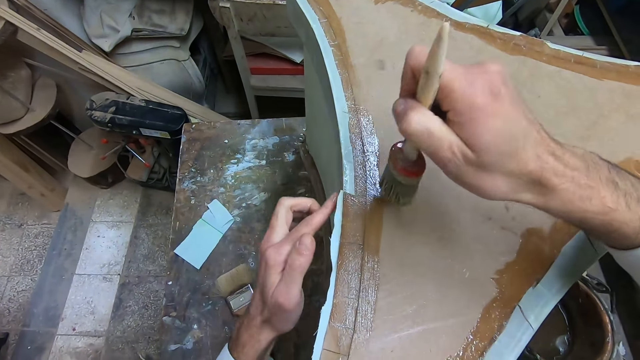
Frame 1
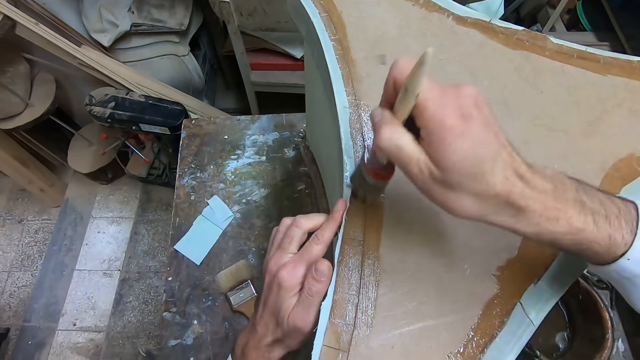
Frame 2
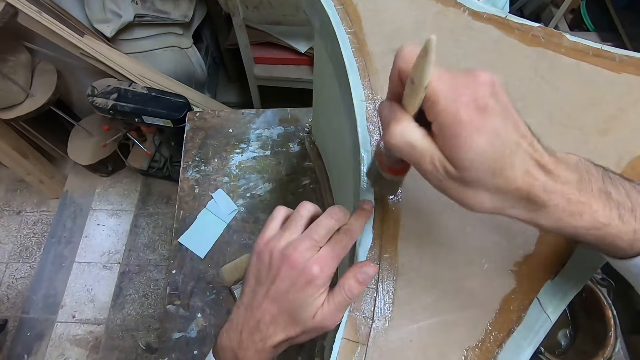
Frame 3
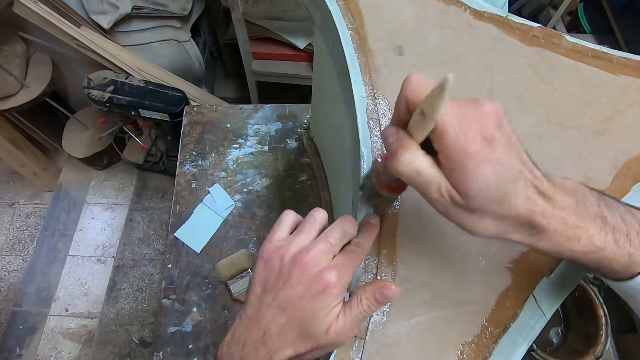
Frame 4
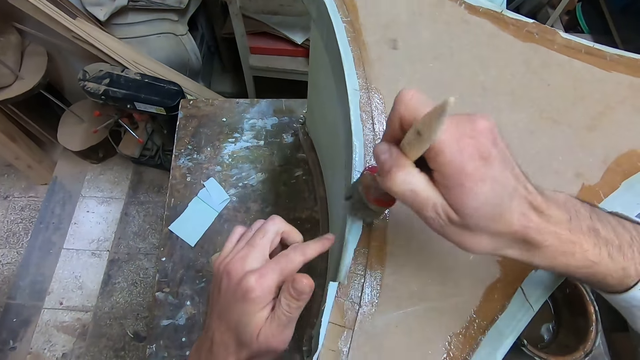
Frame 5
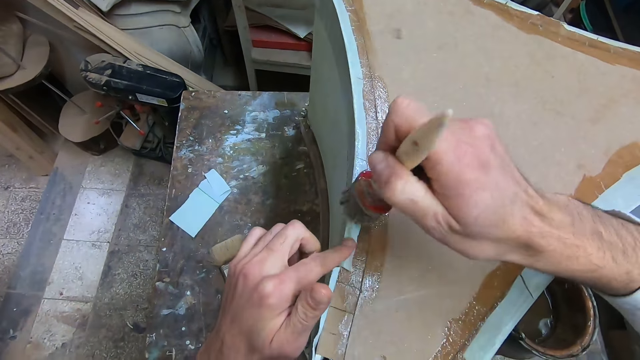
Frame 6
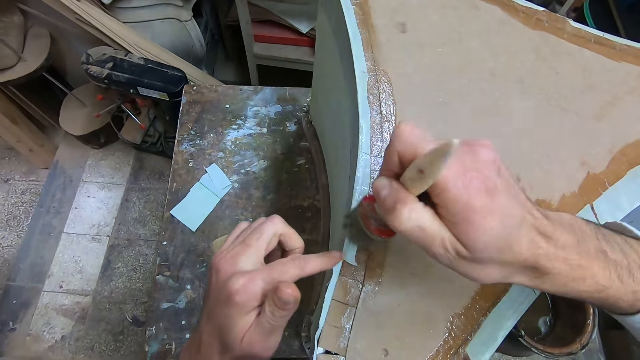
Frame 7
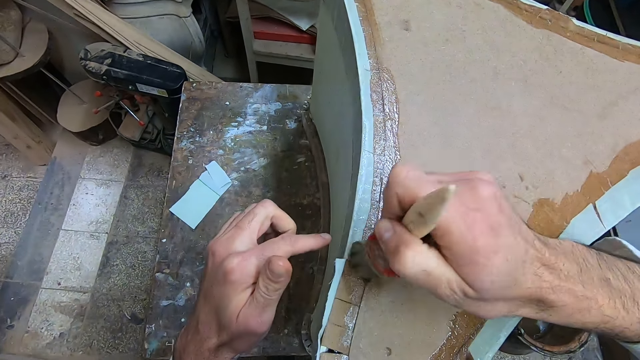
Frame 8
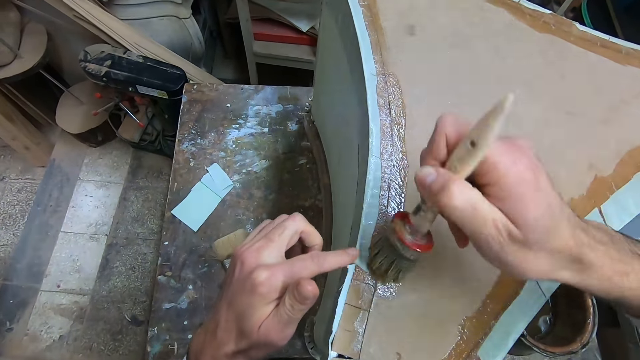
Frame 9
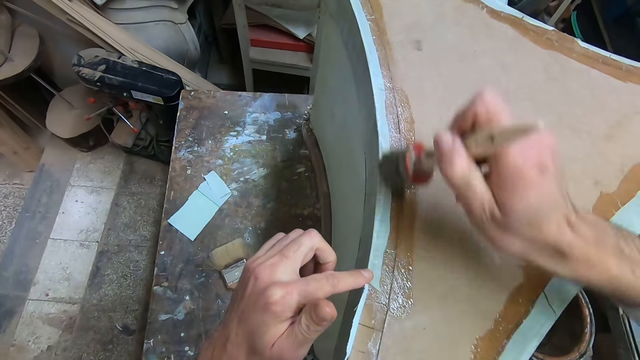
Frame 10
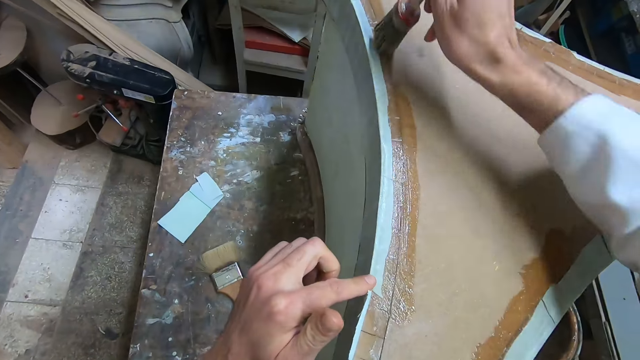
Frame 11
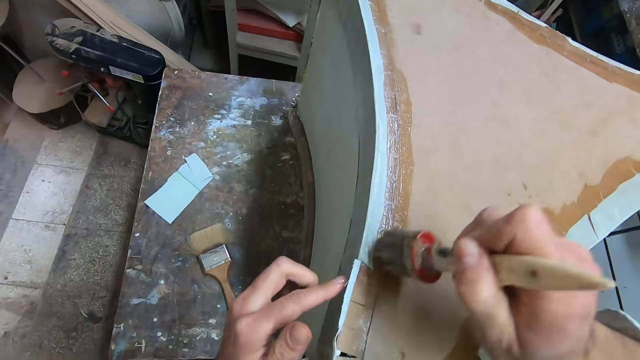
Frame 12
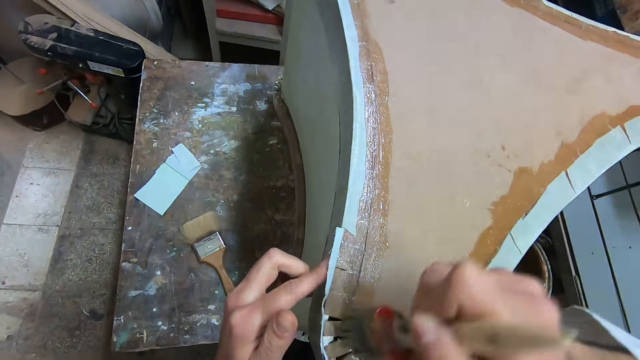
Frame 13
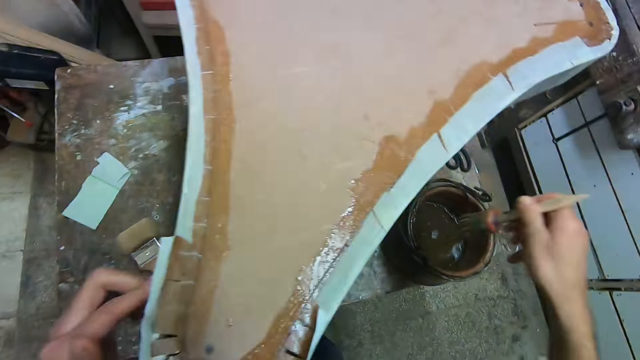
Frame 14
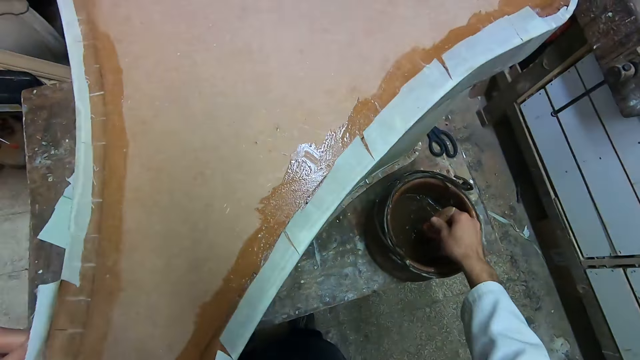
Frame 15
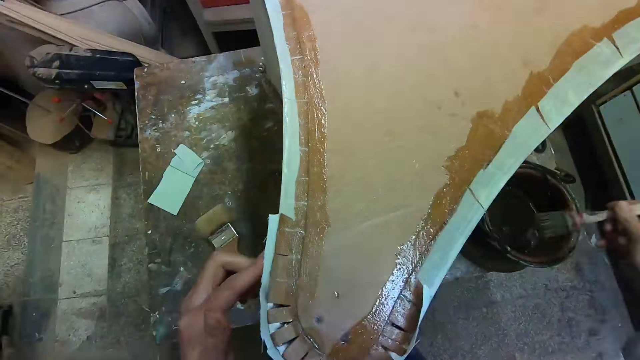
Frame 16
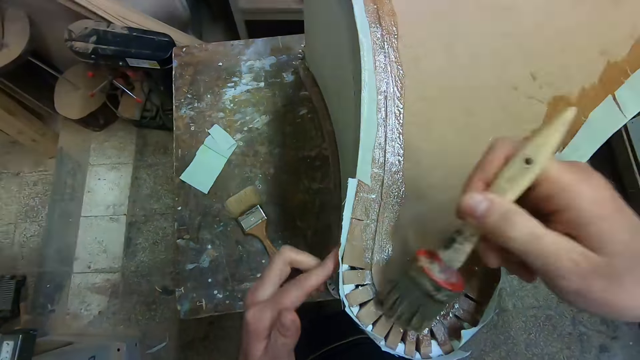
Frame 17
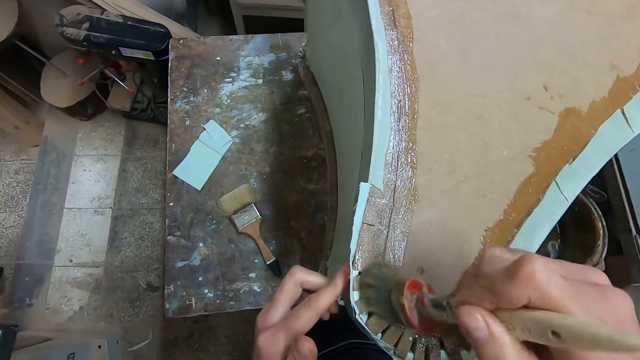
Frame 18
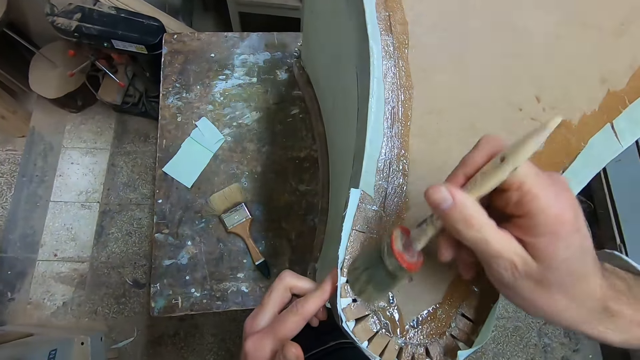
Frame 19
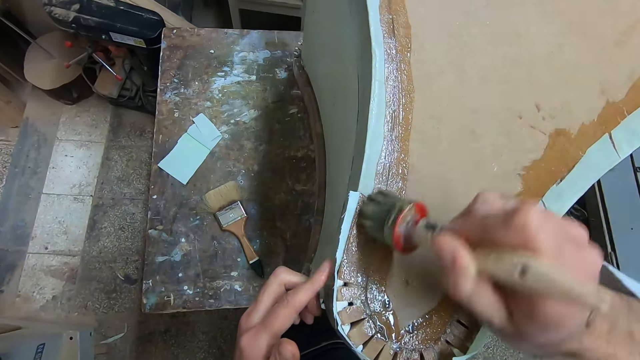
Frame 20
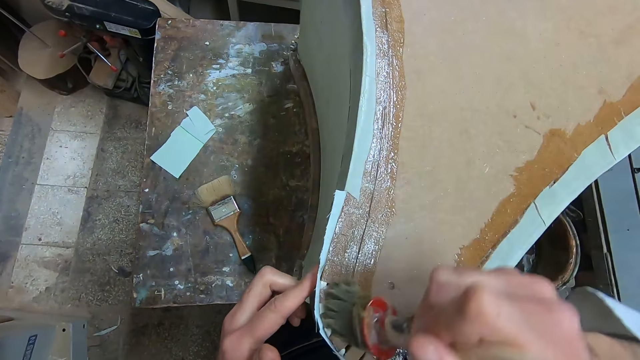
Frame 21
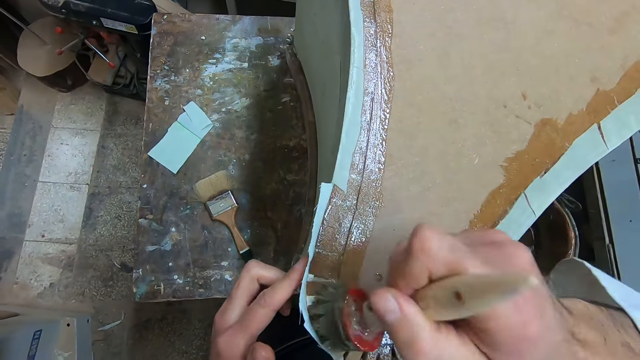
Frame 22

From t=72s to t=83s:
The camera wearer presses the fabric on the glue. He applies the glue on the fabric. He presses the fabric on the glue. He applies the glue on the edge of the board. He dips the brush in his right hand into a bucket of liquid coating. He applies the liquid coating on the furniture with the brush in his right hand and holds the side of the furniture with his left hand.

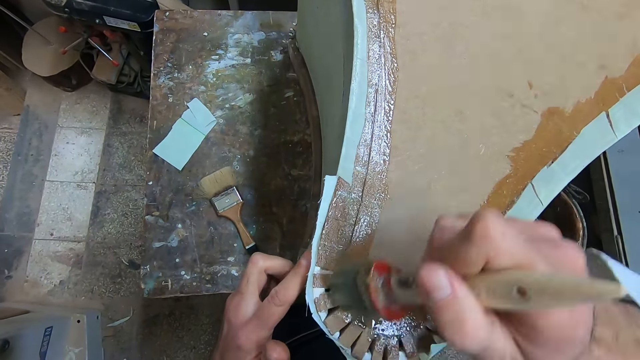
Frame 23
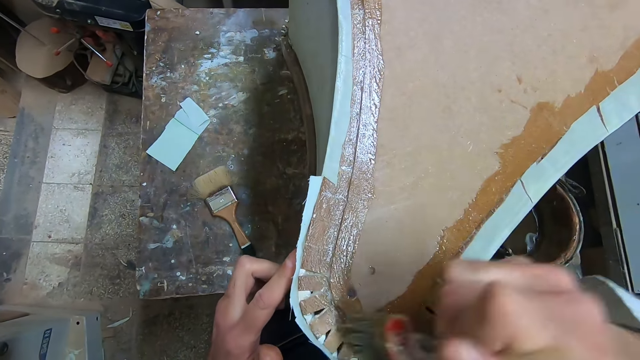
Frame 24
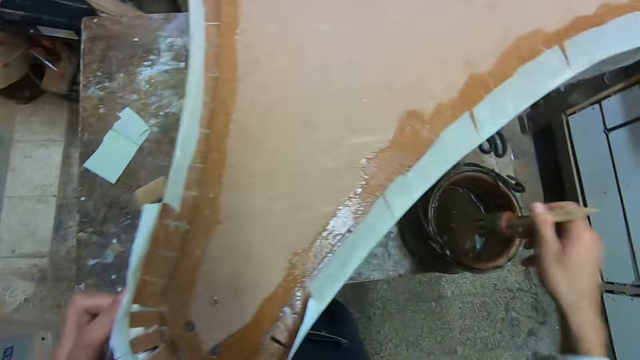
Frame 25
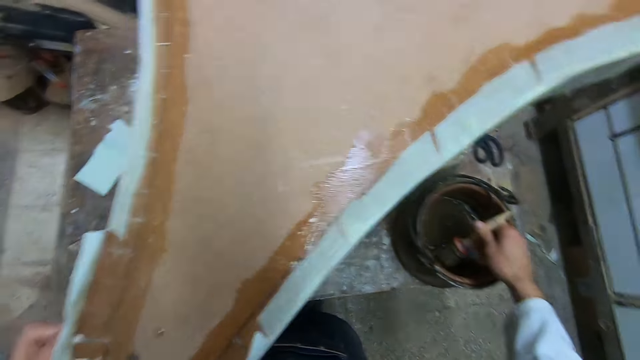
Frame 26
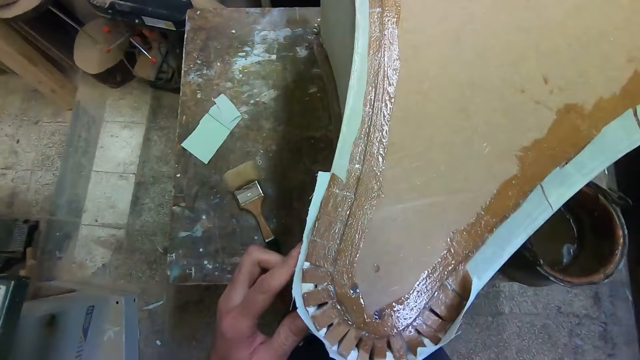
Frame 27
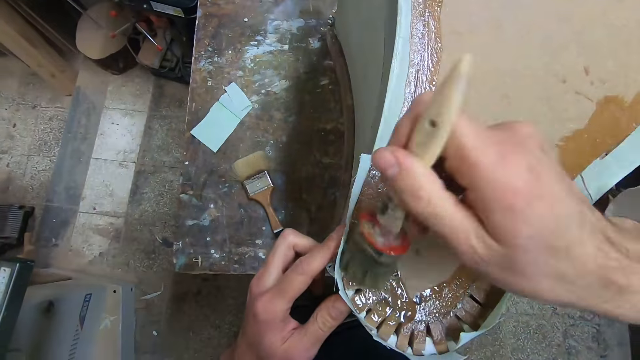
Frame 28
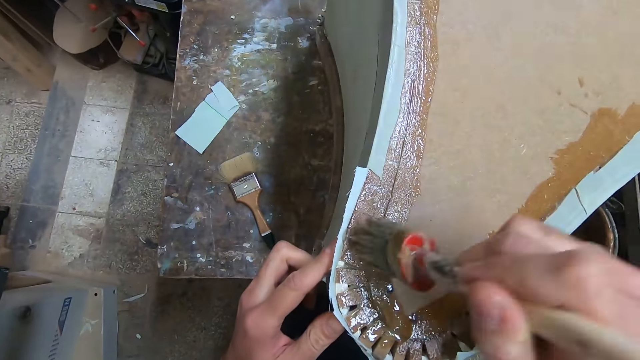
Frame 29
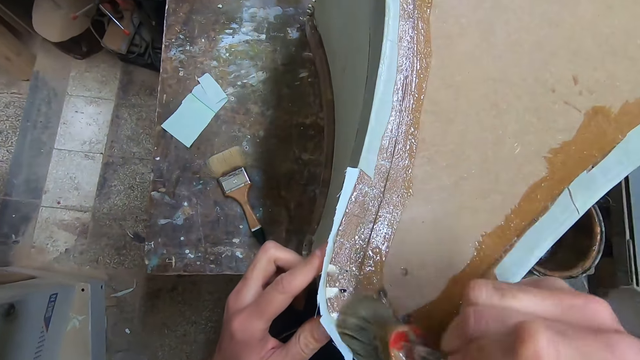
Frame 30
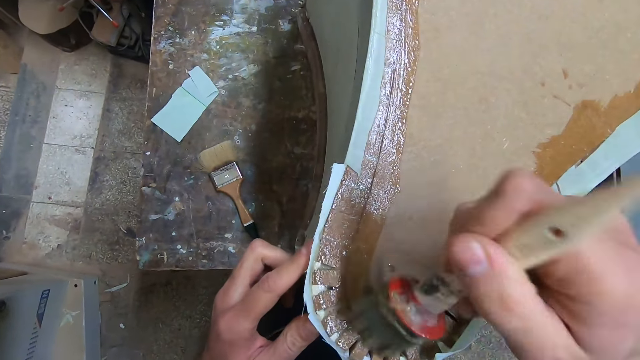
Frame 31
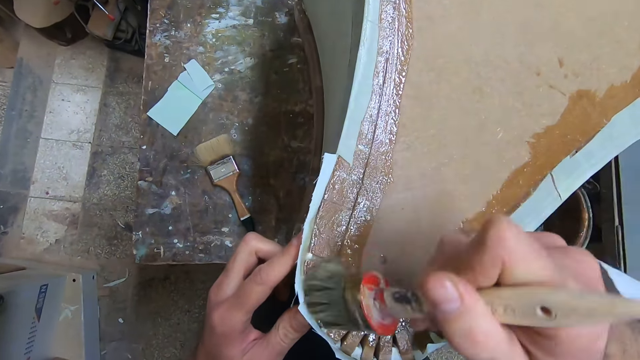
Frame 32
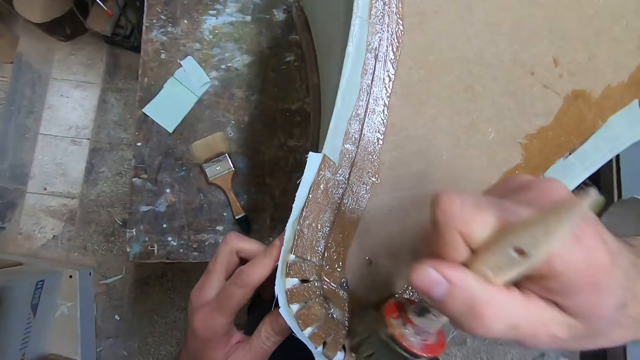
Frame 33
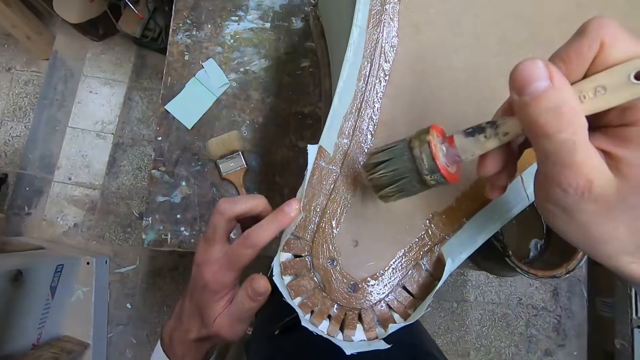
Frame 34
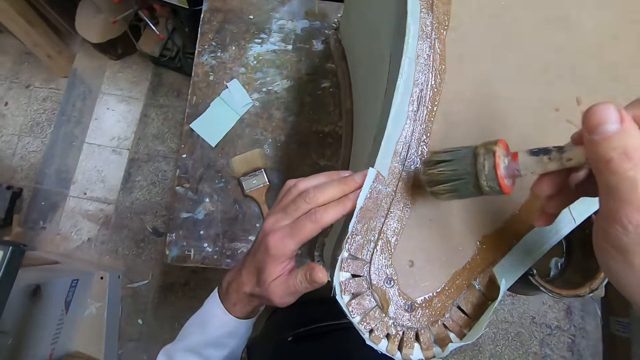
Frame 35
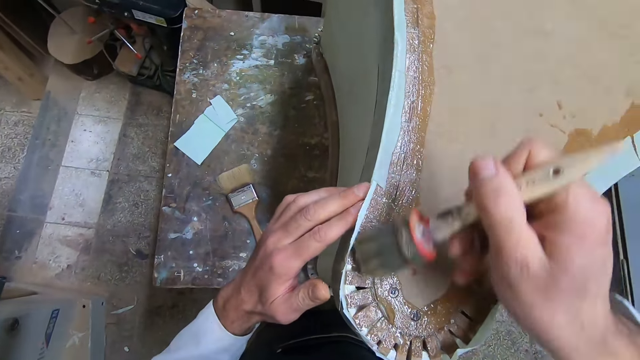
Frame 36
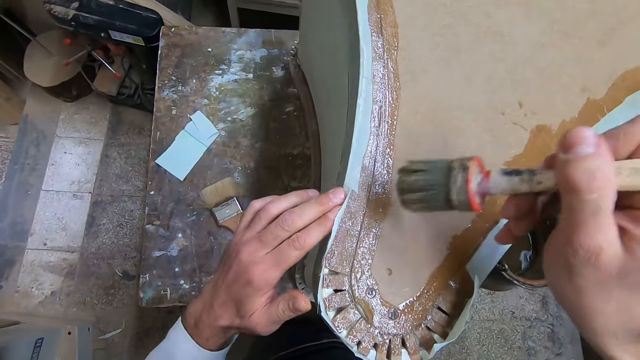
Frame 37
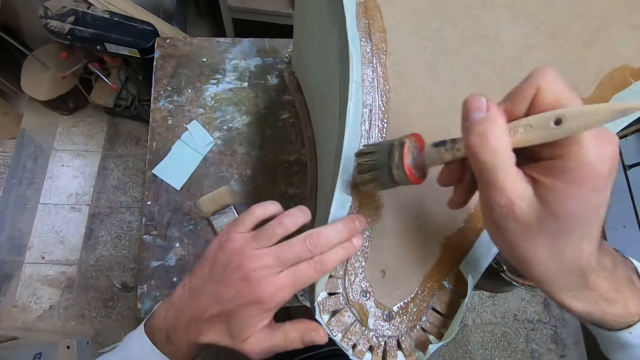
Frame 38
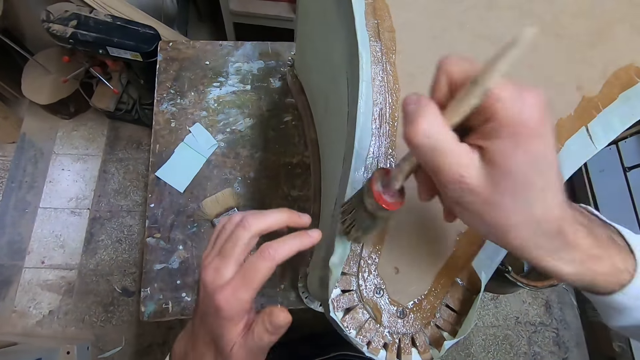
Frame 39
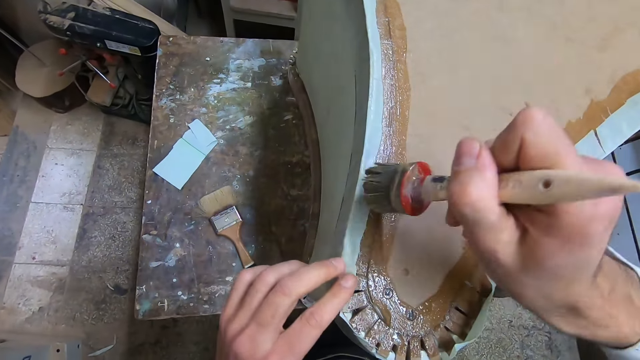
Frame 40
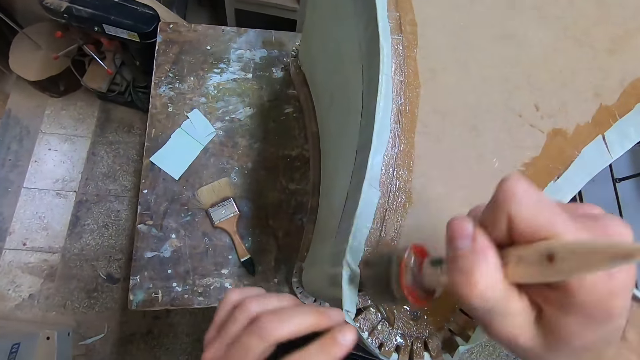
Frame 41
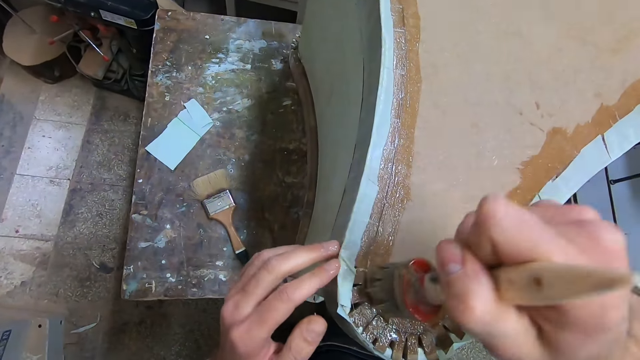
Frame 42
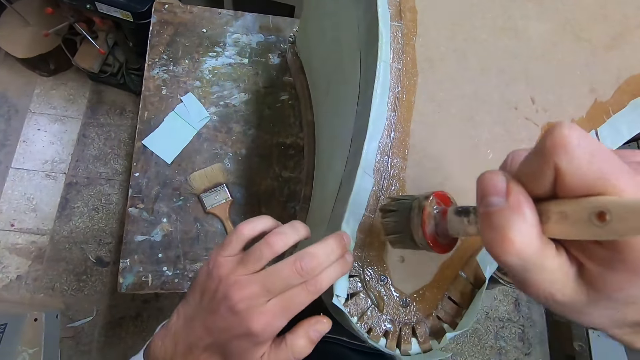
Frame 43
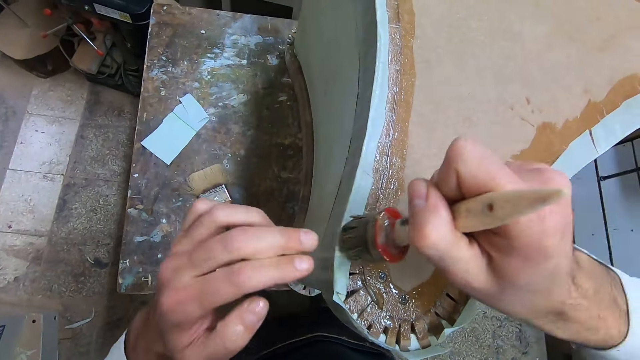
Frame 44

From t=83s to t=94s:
The camera wearer dips the brush in his right hand into a bucket of liquid coating. He applies the liquid coating on the furniture with the brush in his right hand. He presses the white sheet firmly to the coating on the furniture with his left hand. He applies the glue on the fabric. He presses the fabric on the glue.
